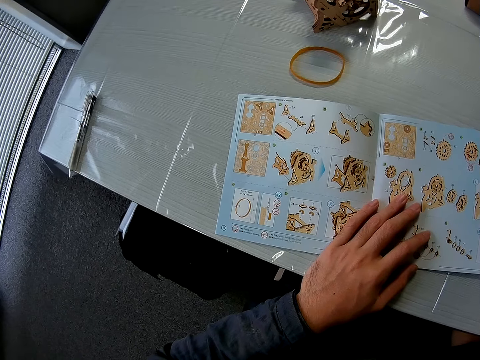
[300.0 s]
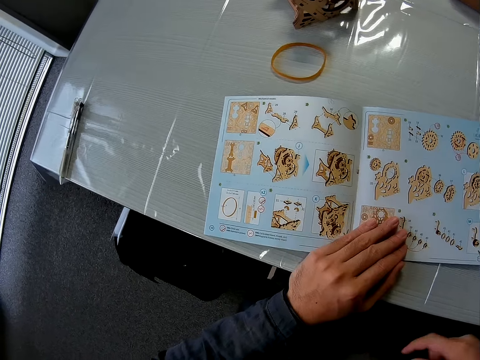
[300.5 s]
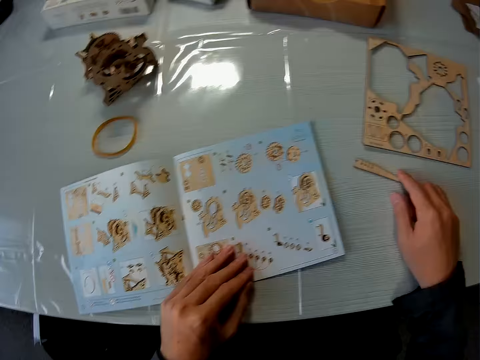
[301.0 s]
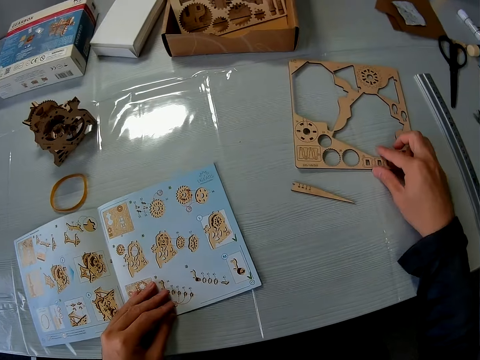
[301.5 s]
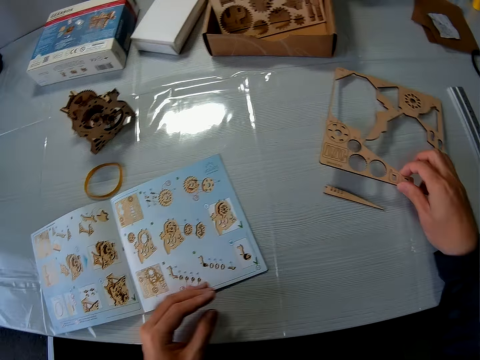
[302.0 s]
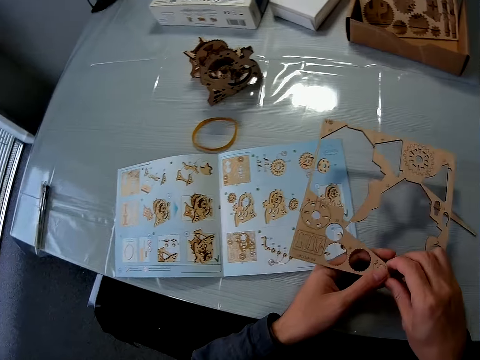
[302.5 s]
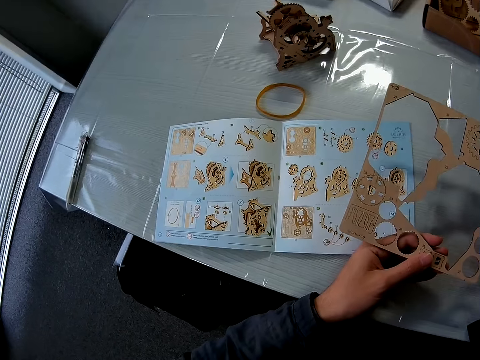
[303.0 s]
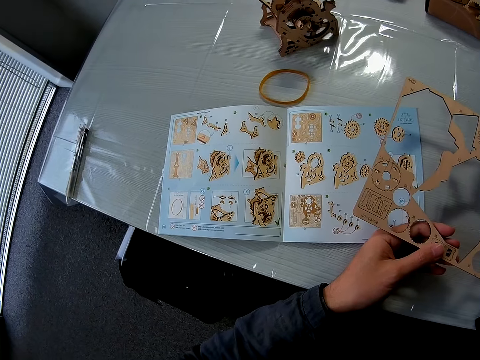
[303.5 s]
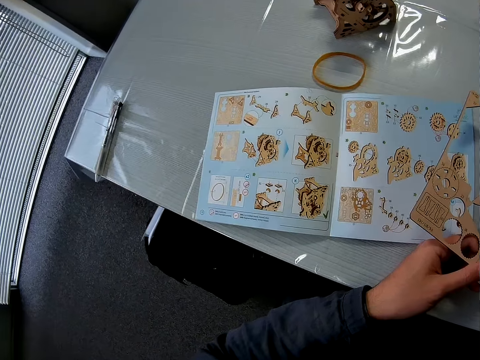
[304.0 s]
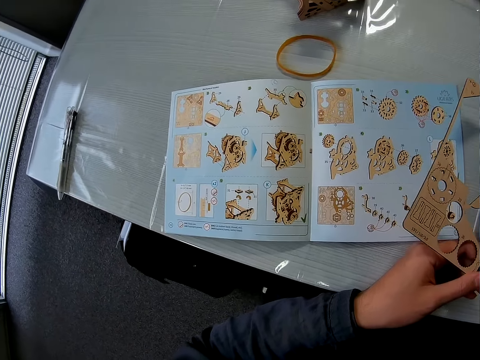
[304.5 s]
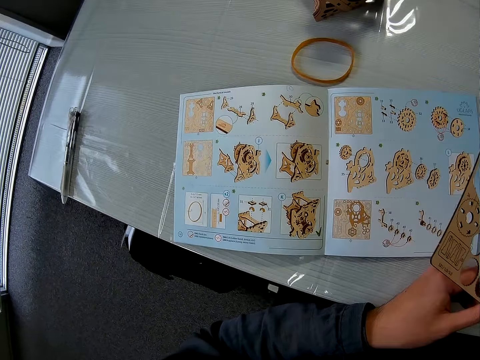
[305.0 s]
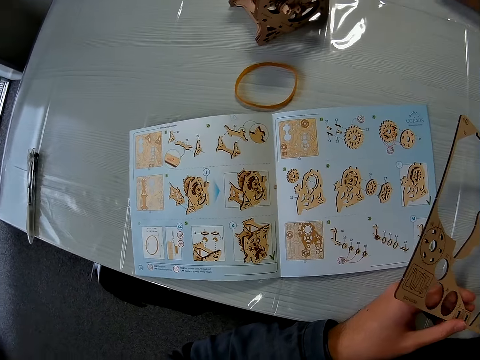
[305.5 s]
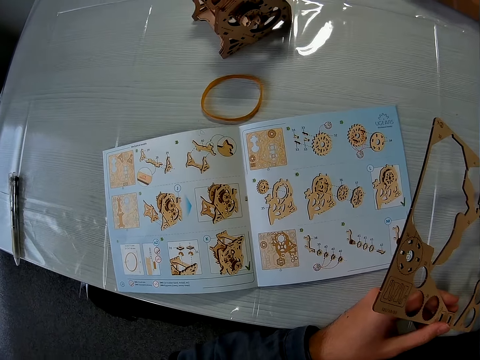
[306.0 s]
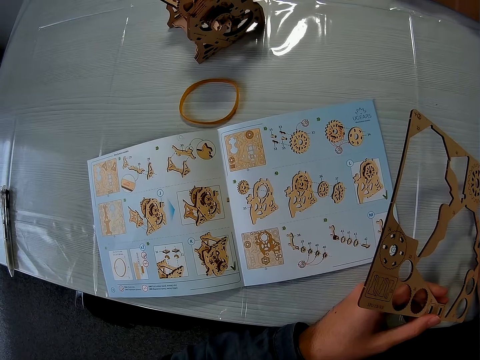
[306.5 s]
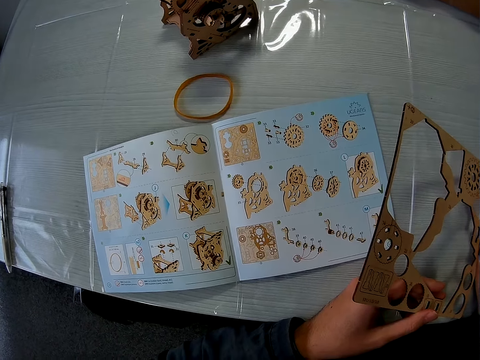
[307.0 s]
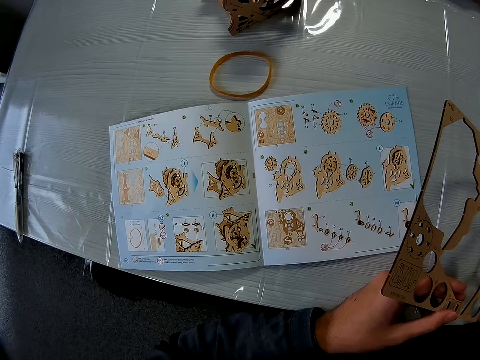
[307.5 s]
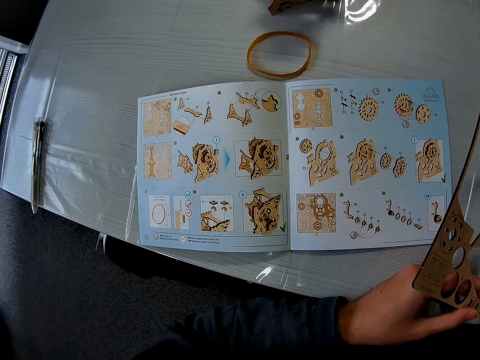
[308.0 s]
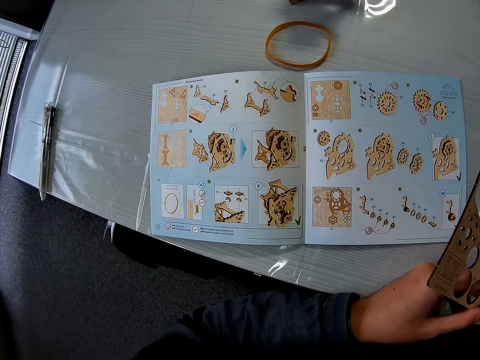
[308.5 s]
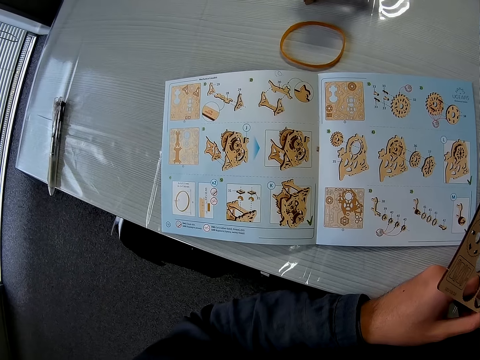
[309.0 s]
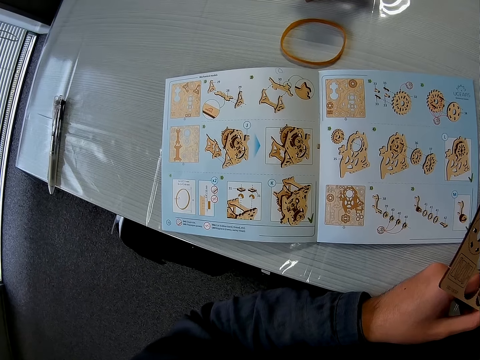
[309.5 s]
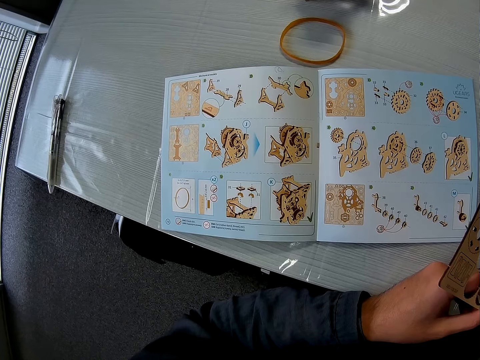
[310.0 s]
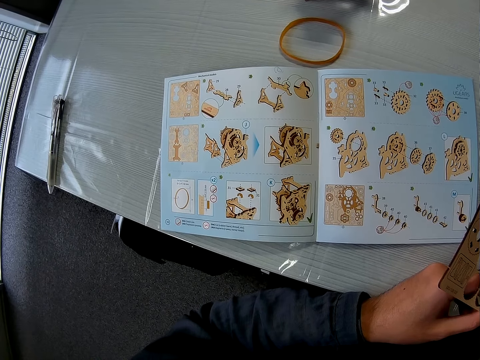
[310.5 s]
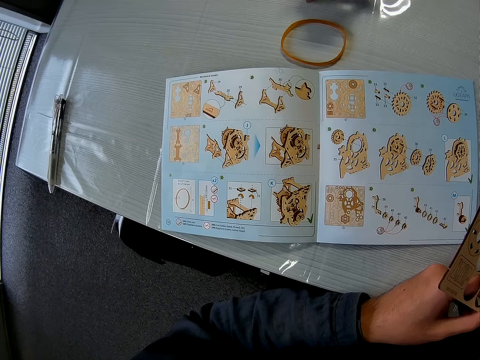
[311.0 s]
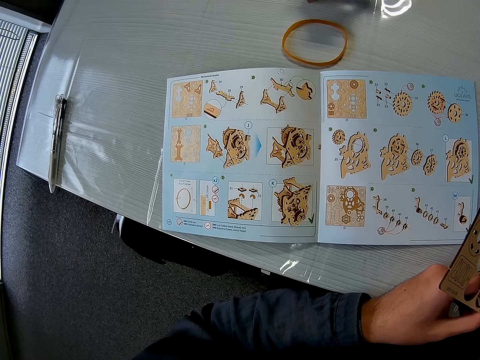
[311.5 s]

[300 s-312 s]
The camera wearer moves his right hand close to a puzzle piece. He touches the craft ruler. He moves the instruction booklet. He picks up a puzzle sheet from the table. He holds the puzzle sheet with both hands. He looks at the instruction booklet.

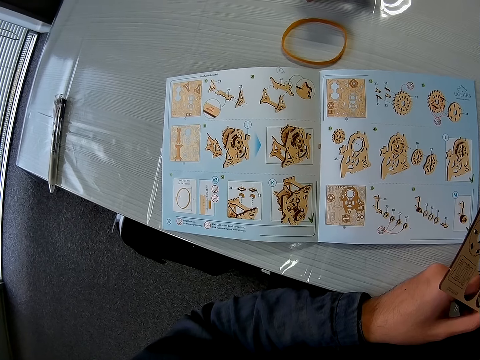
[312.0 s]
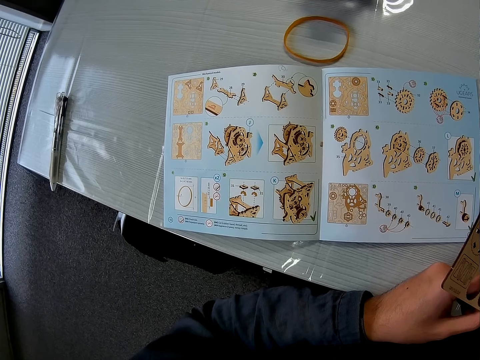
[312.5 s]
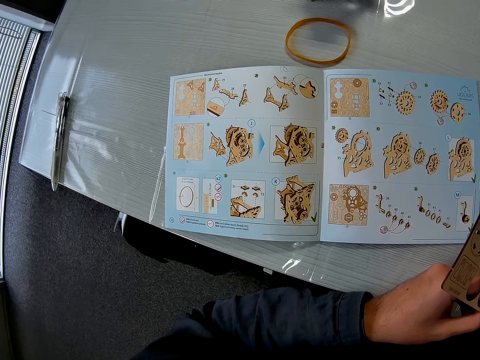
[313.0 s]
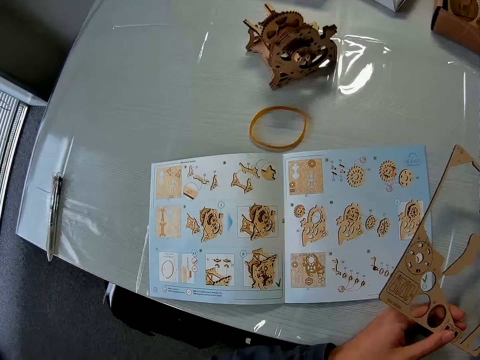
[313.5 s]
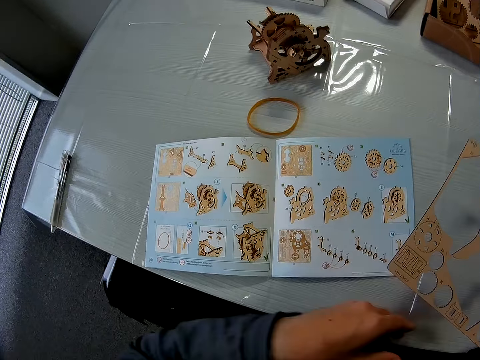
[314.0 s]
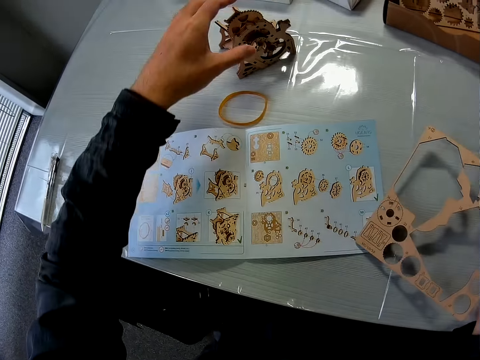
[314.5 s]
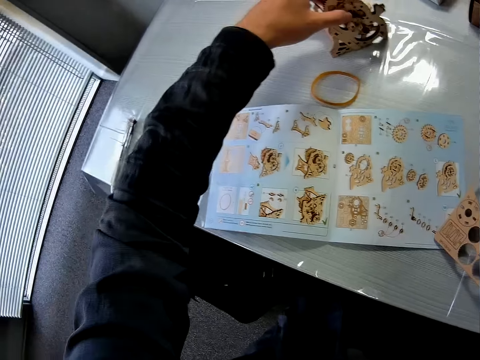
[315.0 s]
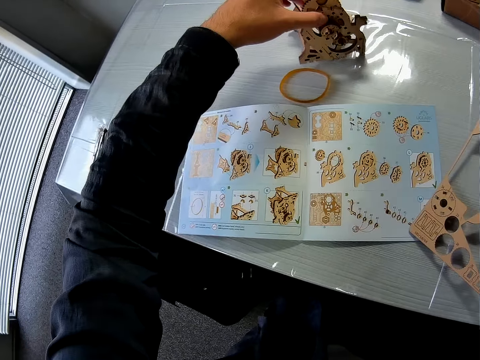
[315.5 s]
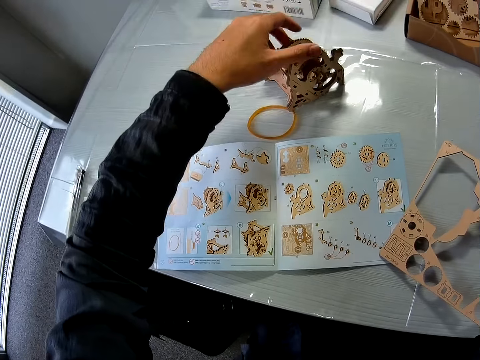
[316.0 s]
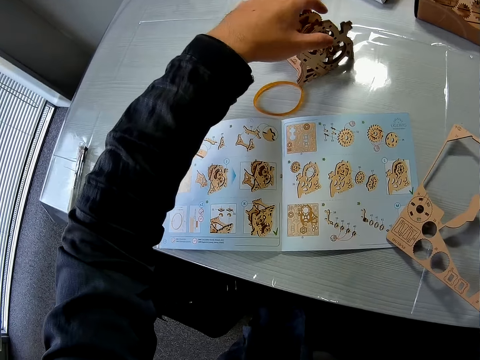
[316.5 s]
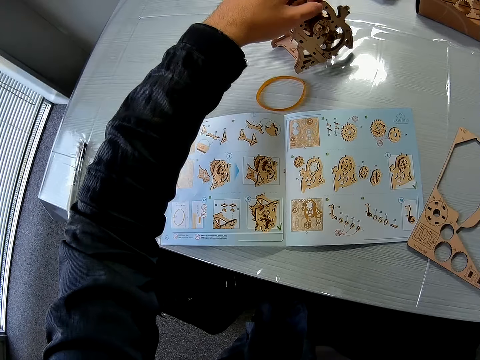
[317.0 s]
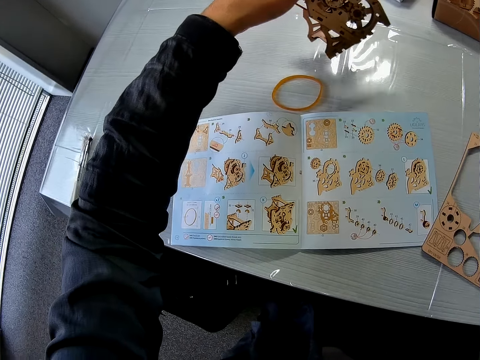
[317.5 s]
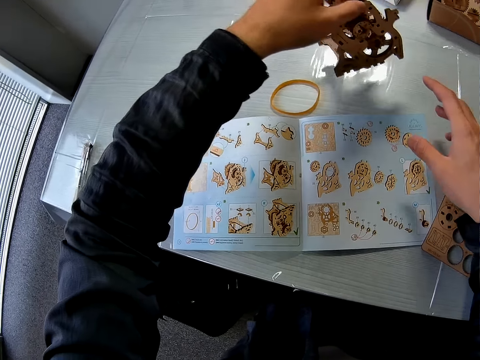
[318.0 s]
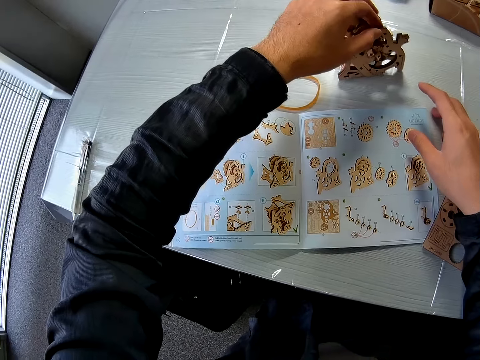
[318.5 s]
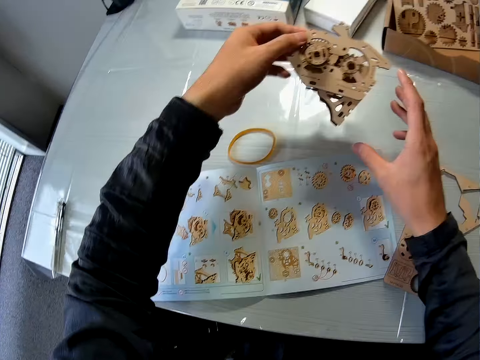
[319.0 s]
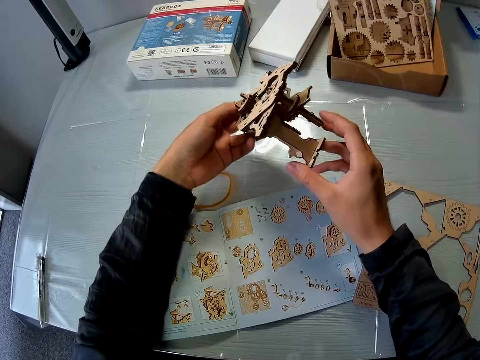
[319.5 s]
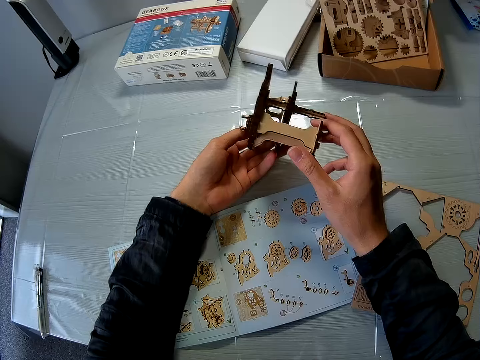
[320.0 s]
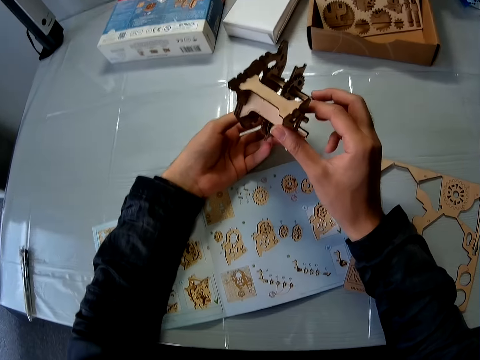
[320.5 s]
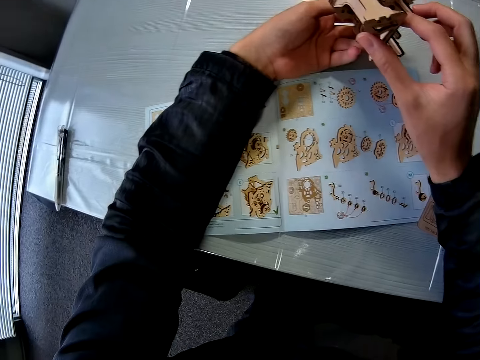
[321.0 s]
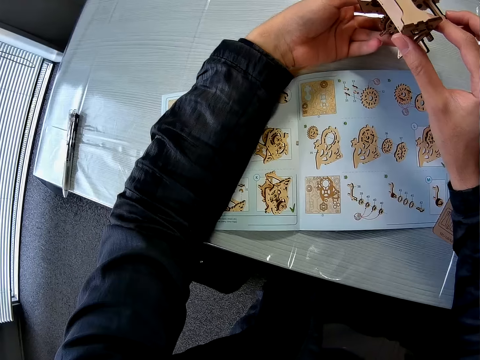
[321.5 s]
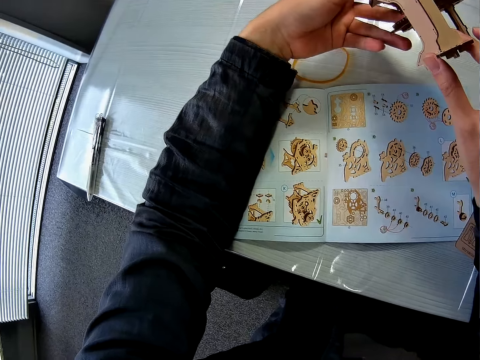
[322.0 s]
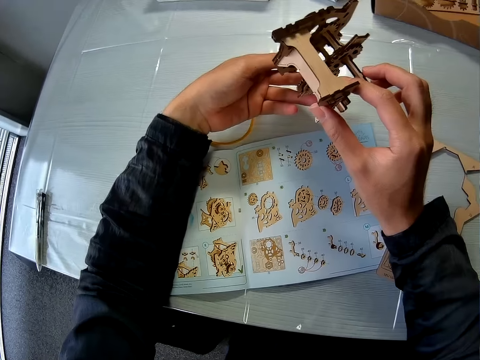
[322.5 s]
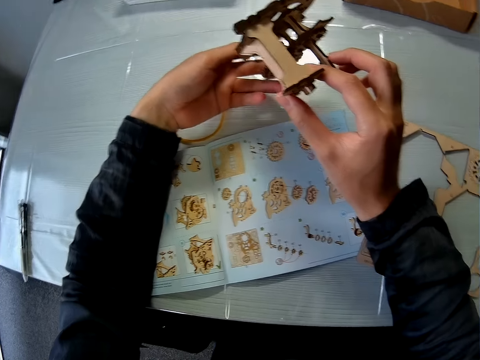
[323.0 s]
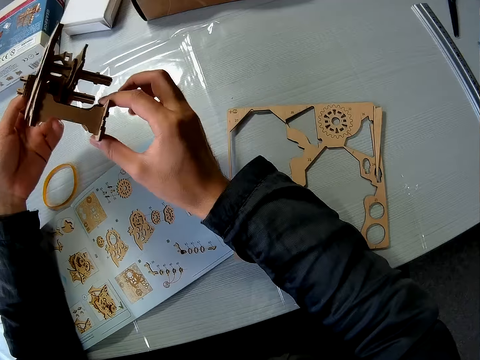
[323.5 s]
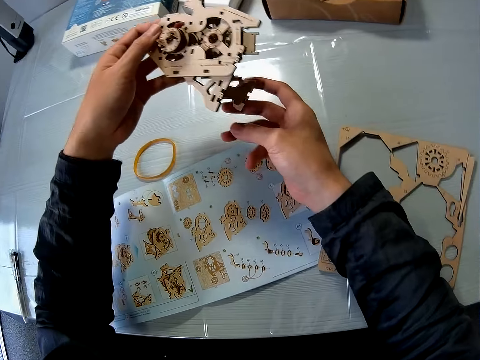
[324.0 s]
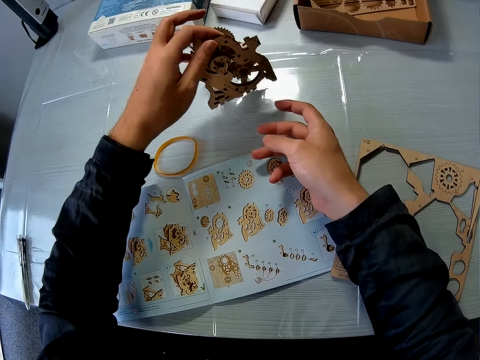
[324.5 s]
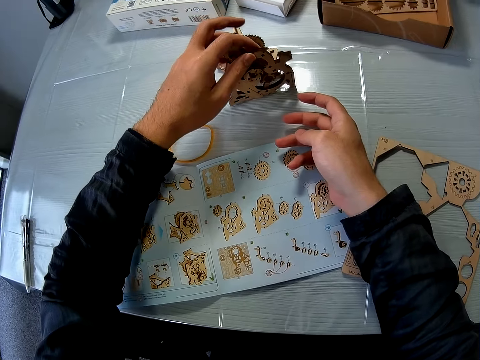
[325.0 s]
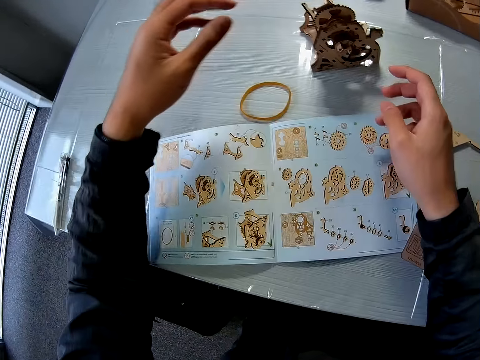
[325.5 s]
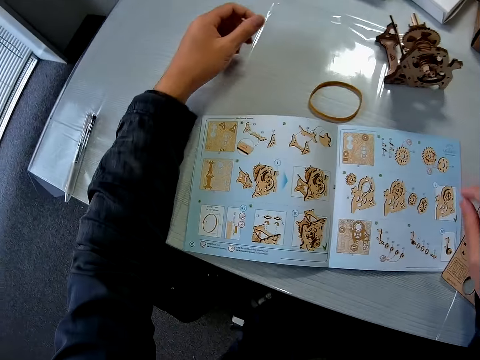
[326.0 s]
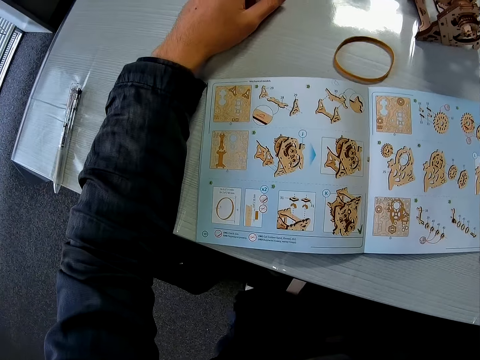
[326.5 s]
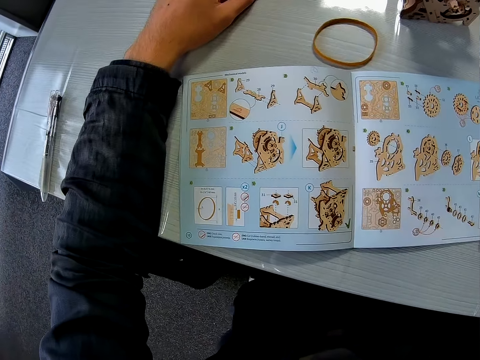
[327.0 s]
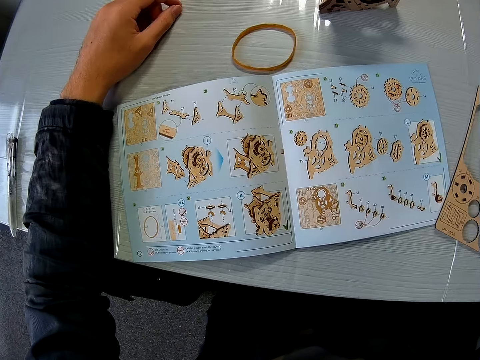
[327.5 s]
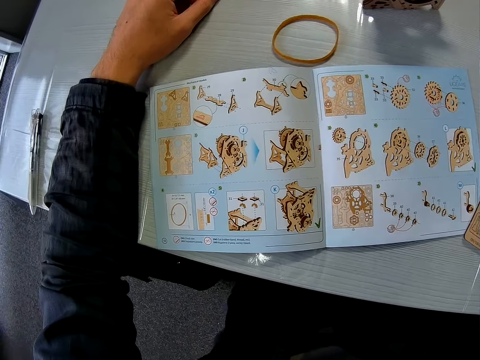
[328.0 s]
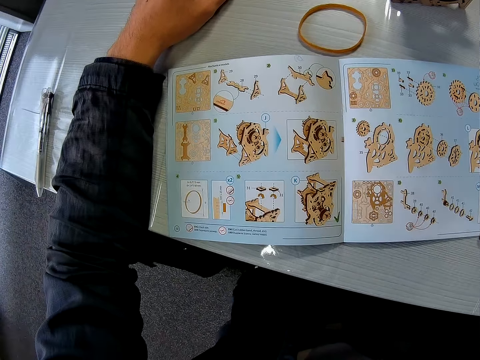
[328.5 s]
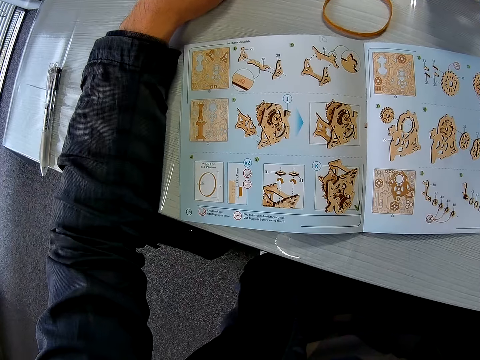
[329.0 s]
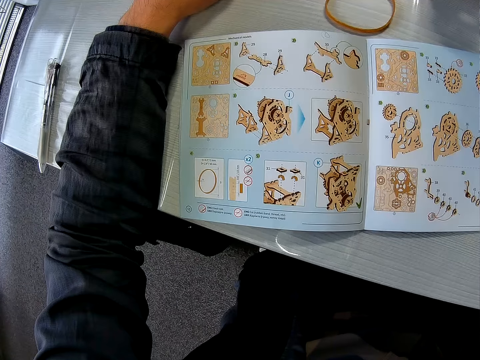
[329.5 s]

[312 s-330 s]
The camera wearer passes the puzzle sheet to his right hand. He moves a mechanical model or wooden gearbox on the table. He picks up the mechanical model from the table. He places the wooden gearbox on the table. He examines the mechanical model with both hands. He drops the mechanical model on the table. He rests his left hand on the table. He looks at the instruction booklet.
